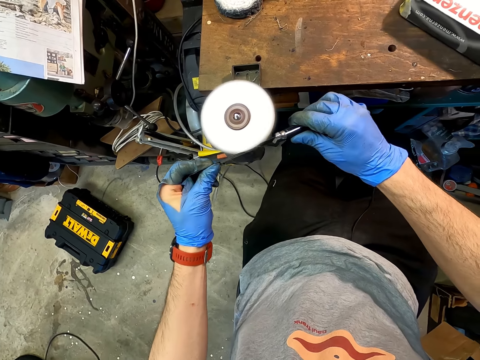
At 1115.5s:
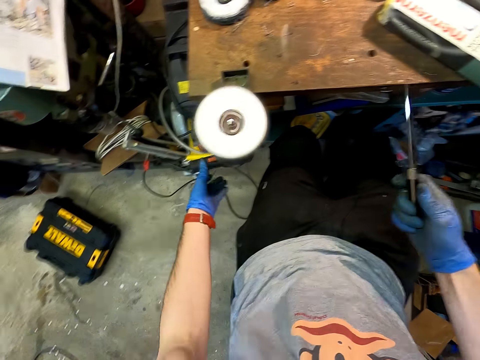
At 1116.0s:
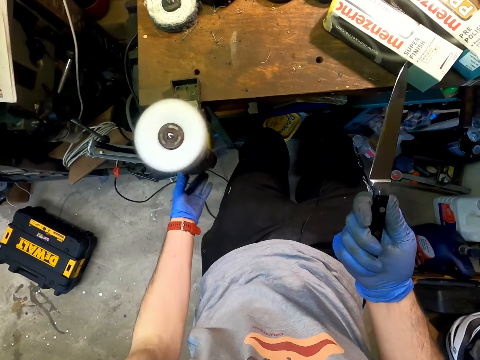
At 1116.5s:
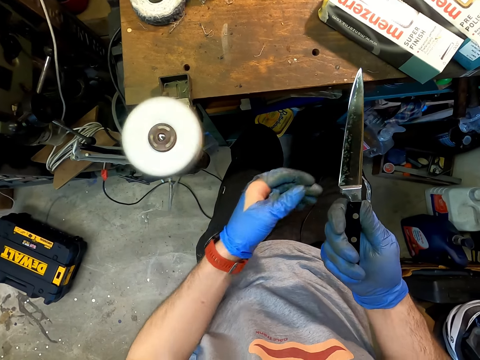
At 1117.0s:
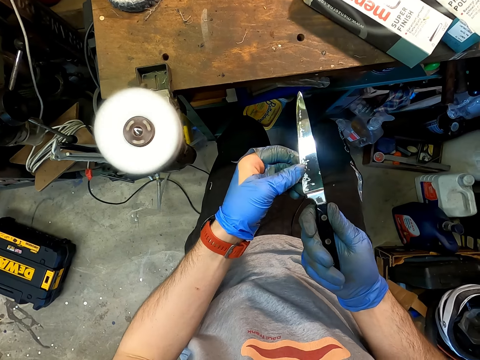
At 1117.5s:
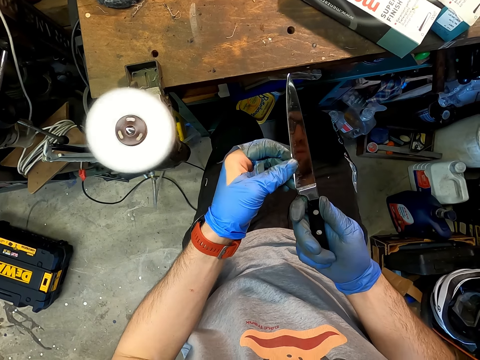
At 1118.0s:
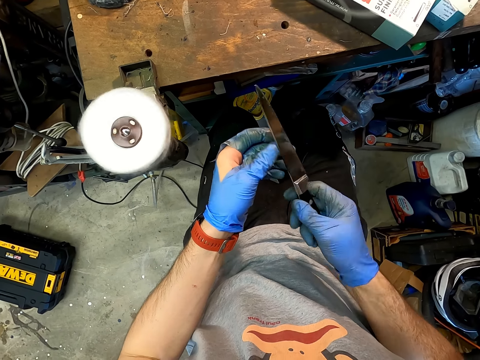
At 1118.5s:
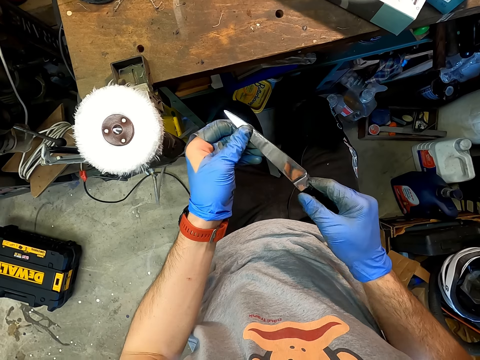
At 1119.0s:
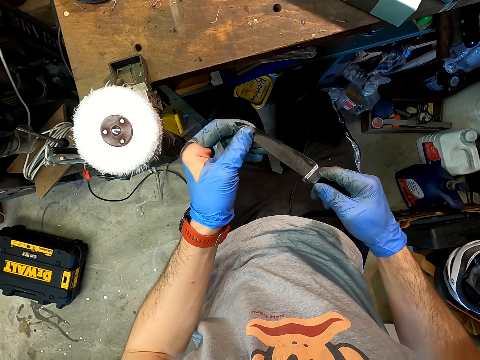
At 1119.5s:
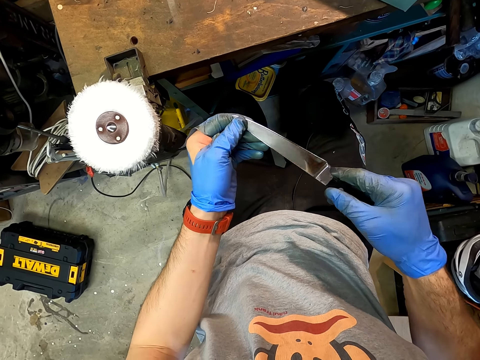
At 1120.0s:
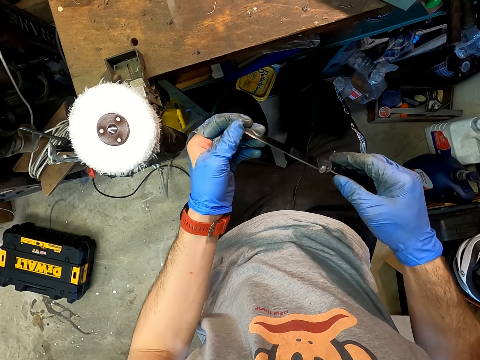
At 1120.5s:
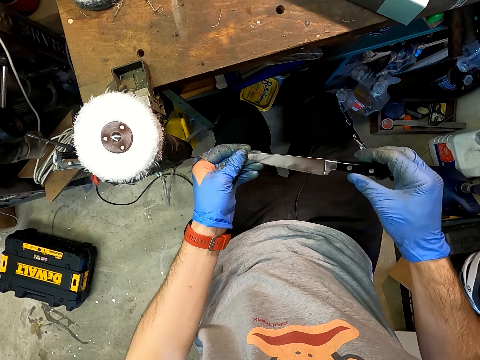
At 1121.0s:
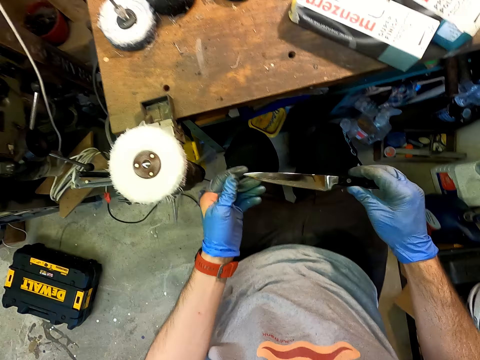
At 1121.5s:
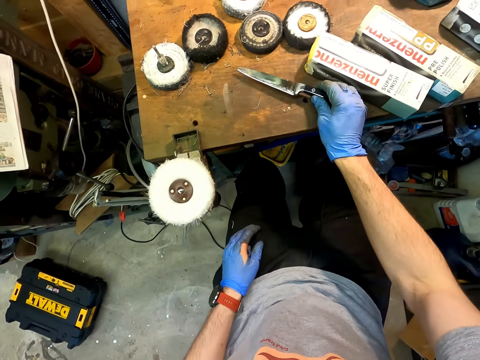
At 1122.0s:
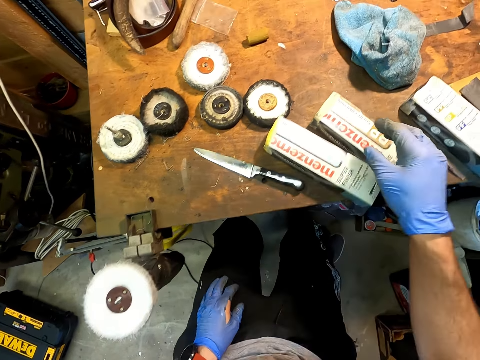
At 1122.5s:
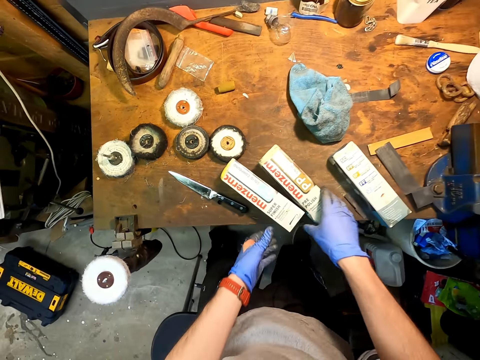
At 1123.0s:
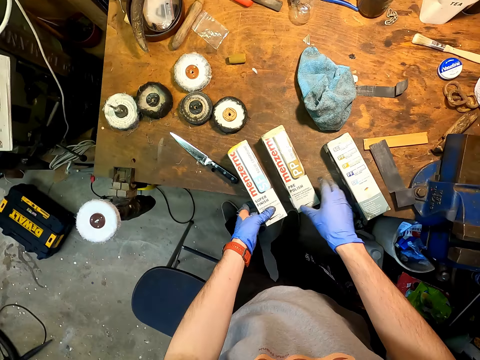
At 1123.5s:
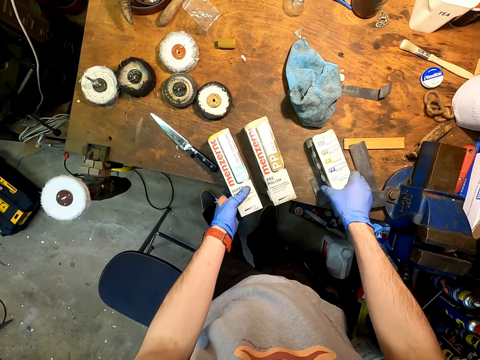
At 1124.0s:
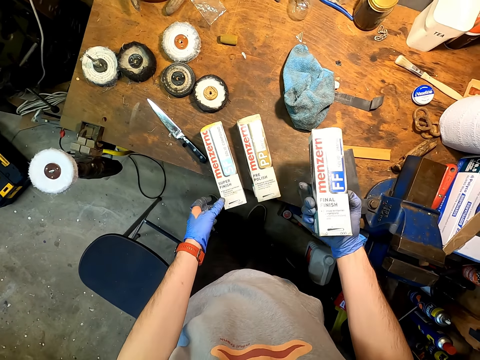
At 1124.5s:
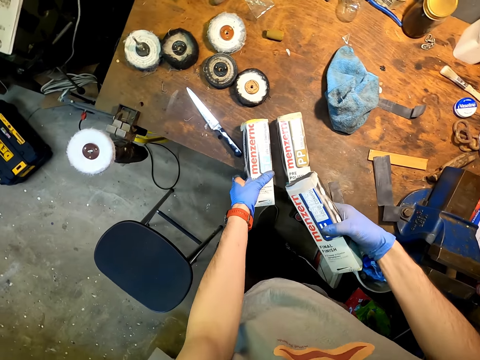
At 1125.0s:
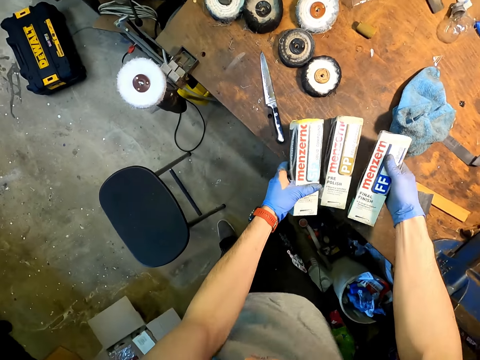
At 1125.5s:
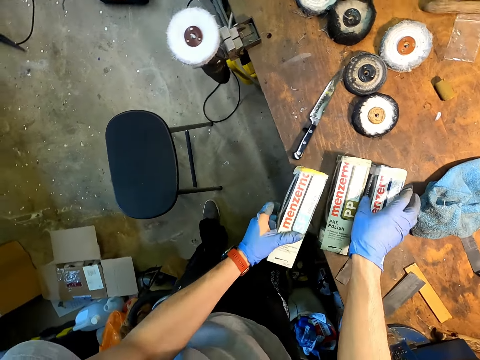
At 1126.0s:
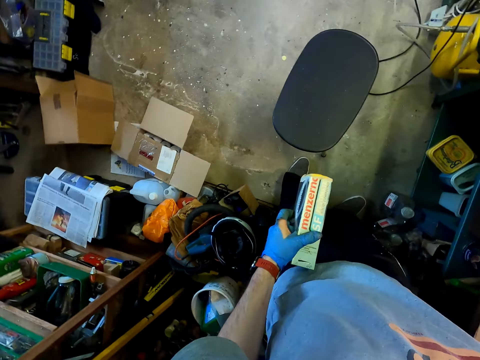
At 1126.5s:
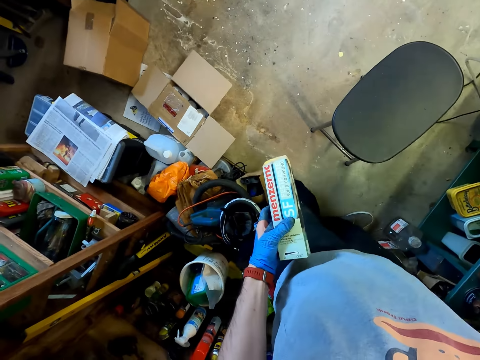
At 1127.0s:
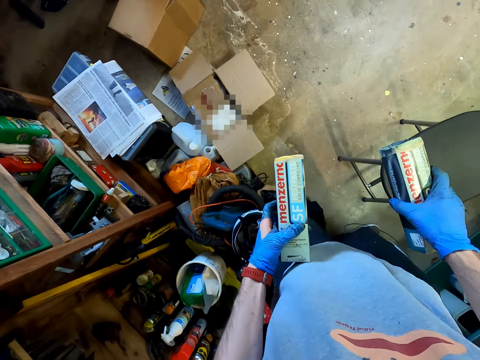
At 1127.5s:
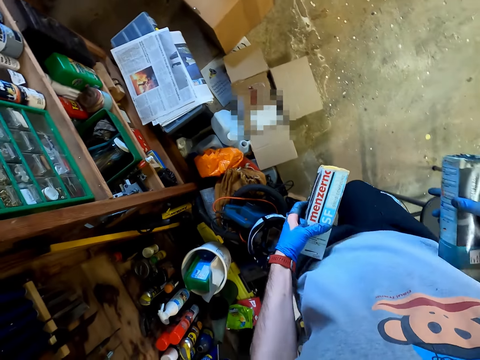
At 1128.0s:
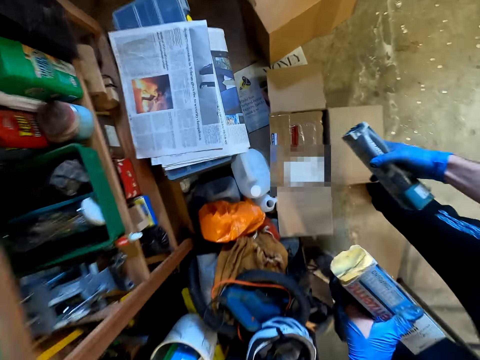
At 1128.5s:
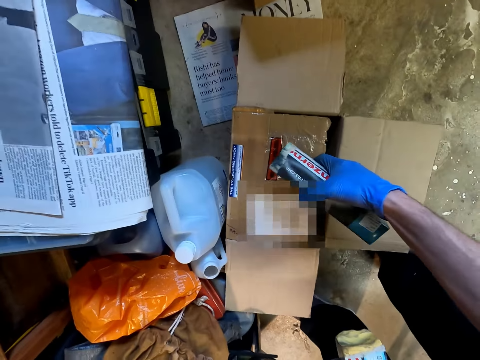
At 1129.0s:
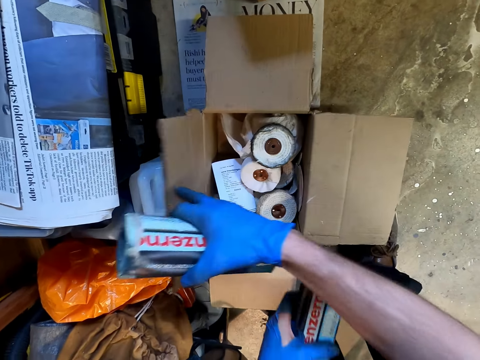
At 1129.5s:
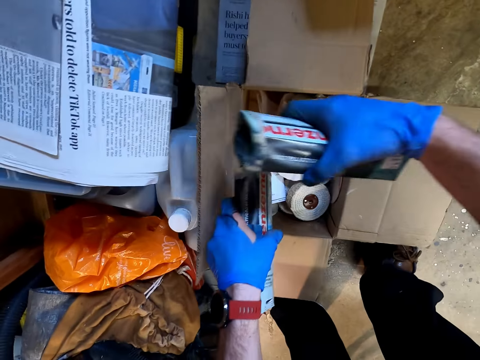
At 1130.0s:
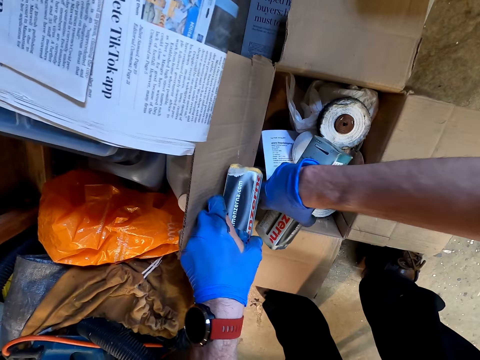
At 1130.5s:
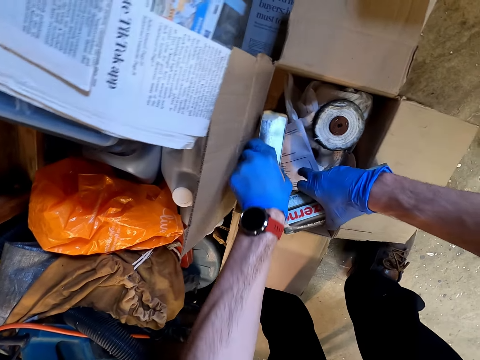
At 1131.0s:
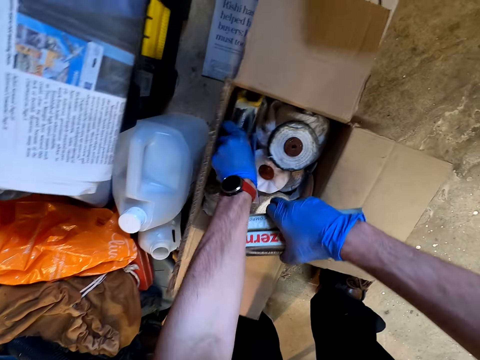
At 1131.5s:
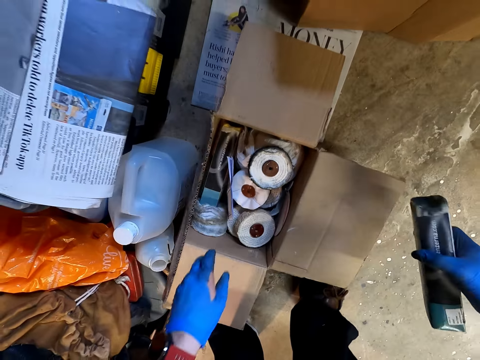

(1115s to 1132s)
The camera wearer turns off the sharpening machine. They hold the knife. They stare at the knife. They place the knife on the table. They pick the boxes of something from the table. They carry the boxes of something. They walk on. They place the boxes inside the big box.

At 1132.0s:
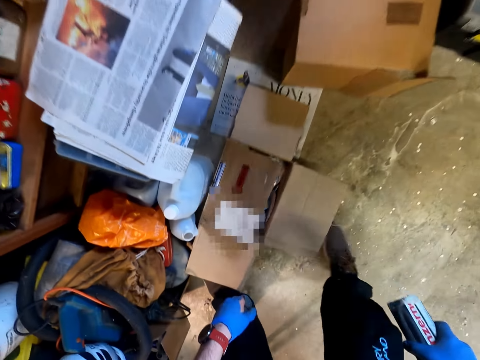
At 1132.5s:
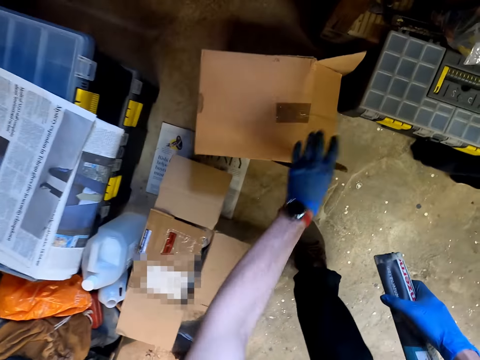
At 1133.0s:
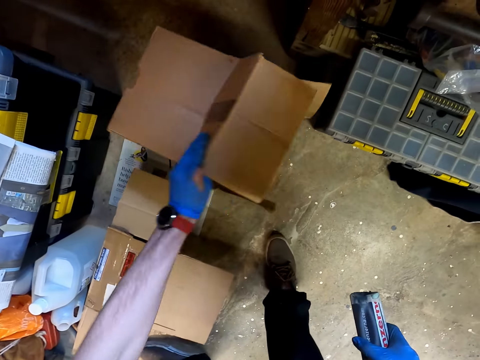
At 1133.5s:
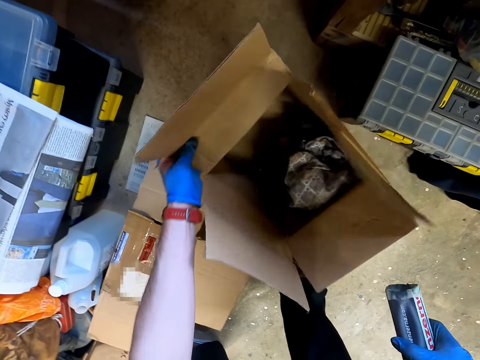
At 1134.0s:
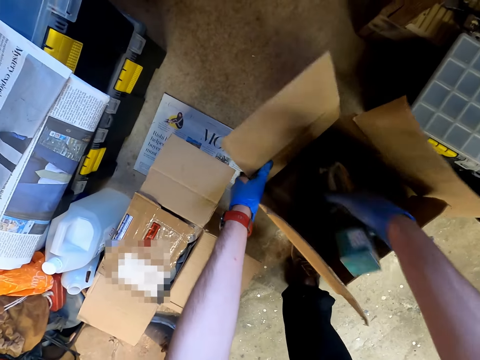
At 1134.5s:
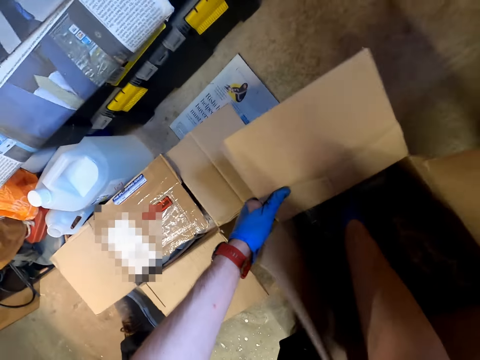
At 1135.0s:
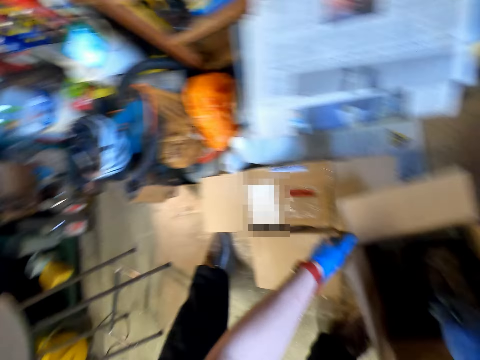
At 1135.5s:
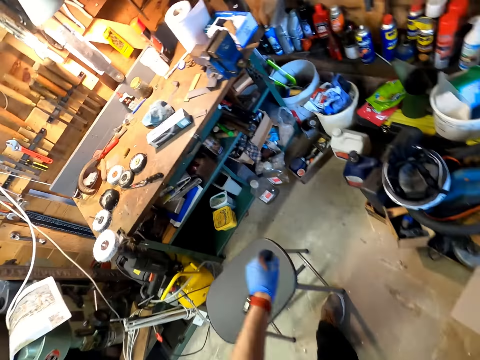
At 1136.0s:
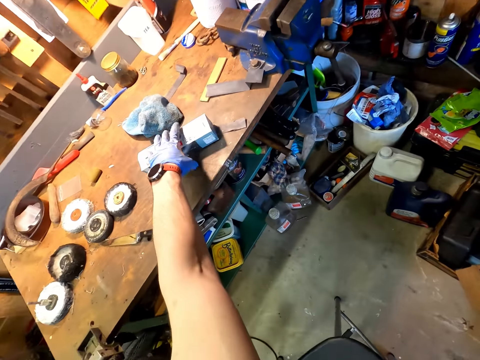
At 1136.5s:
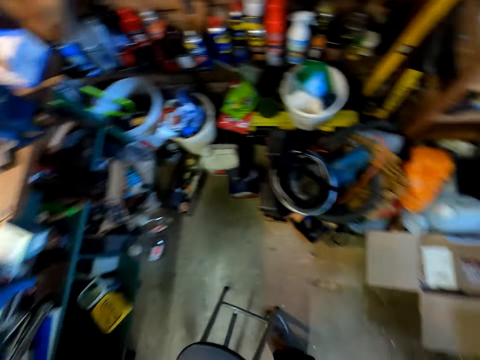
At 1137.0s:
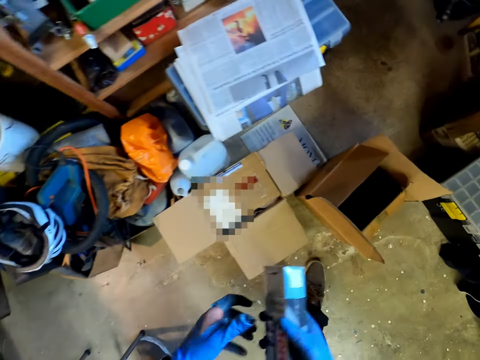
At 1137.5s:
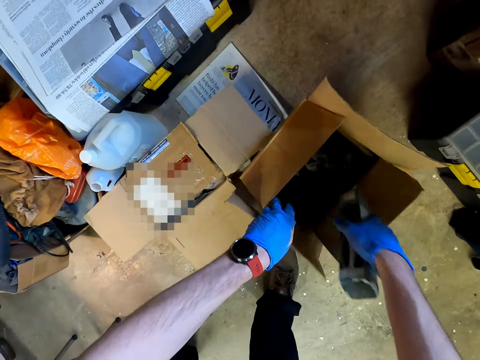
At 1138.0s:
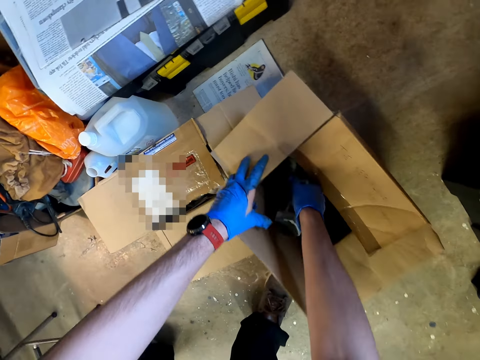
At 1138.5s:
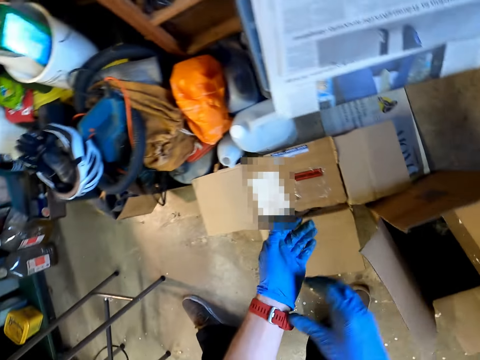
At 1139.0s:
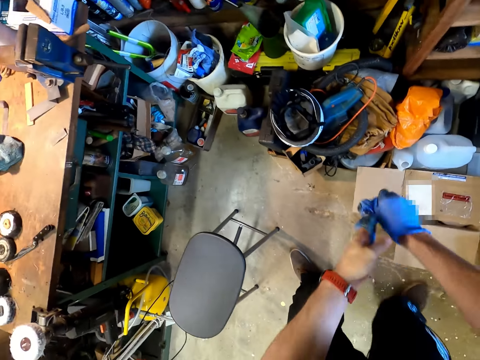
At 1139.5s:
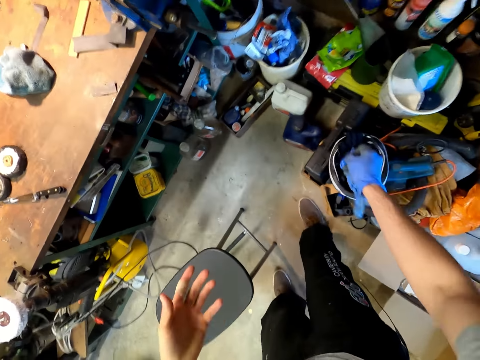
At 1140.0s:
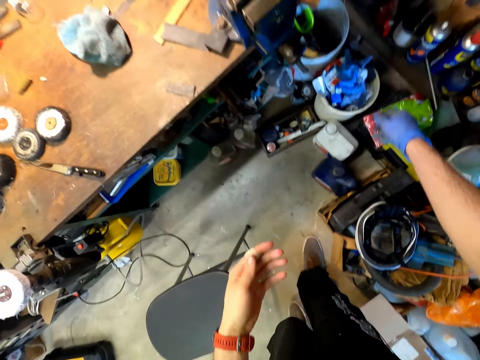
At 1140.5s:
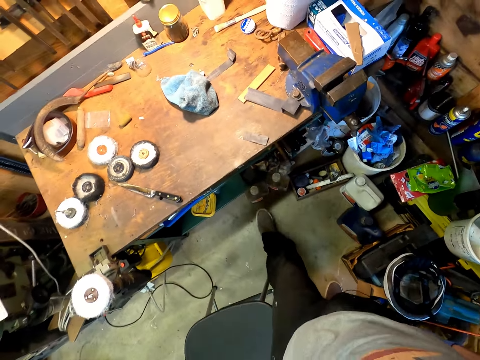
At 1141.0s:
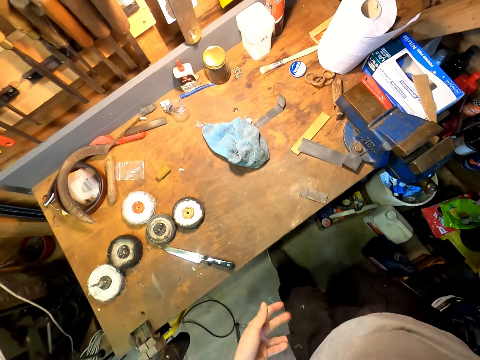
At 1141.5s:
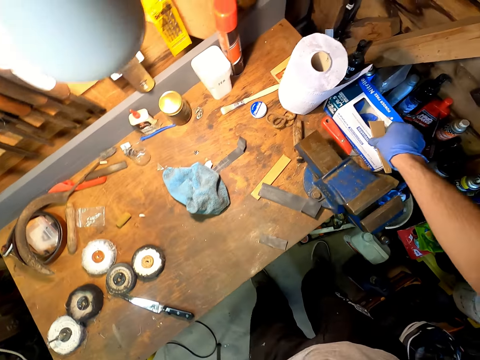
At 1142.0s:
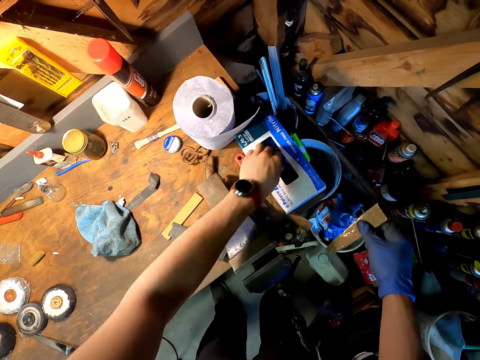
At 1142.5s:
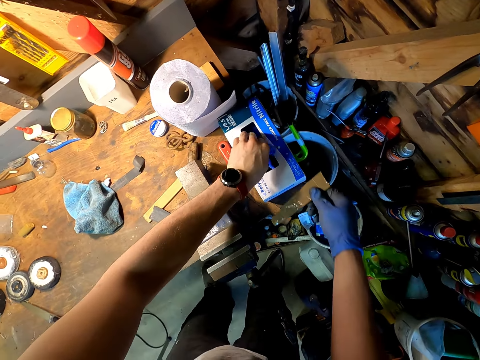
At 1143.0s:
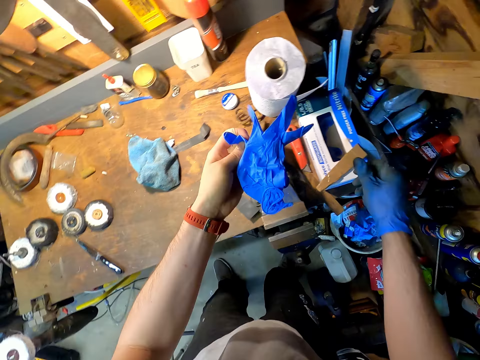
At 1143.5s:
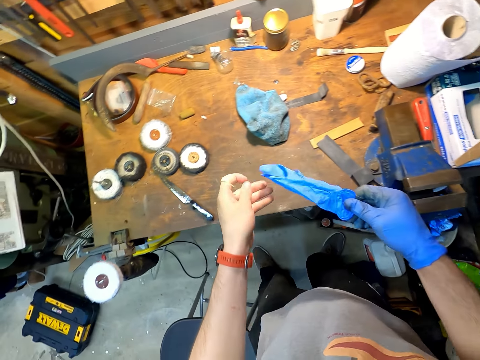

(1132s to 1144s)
The camera wearer places the small box of something inside a big box. They pick another small box from the table. They place the small box of something inside the big box. They remove the gloves. They drop the hand glove. They pick another glove from the box.
